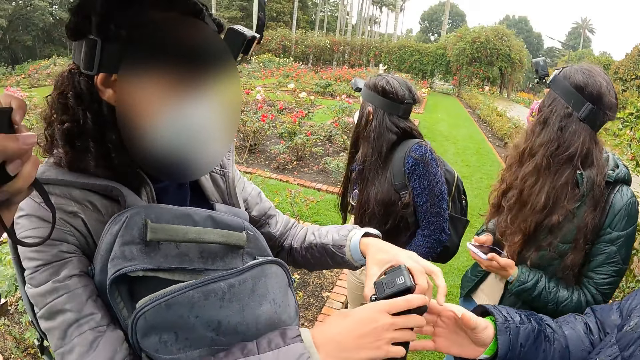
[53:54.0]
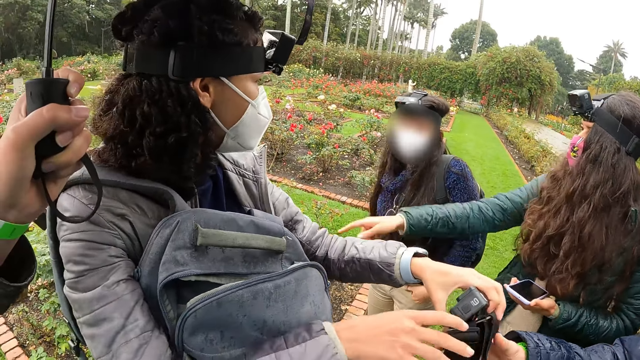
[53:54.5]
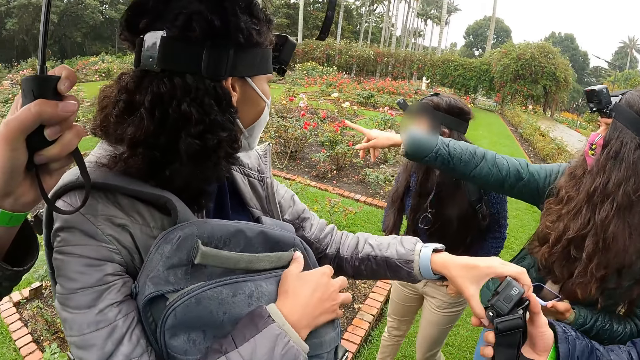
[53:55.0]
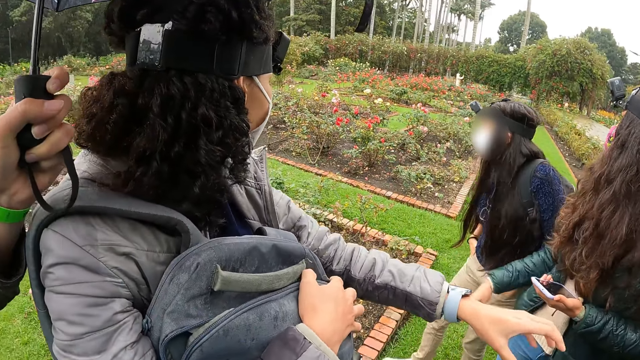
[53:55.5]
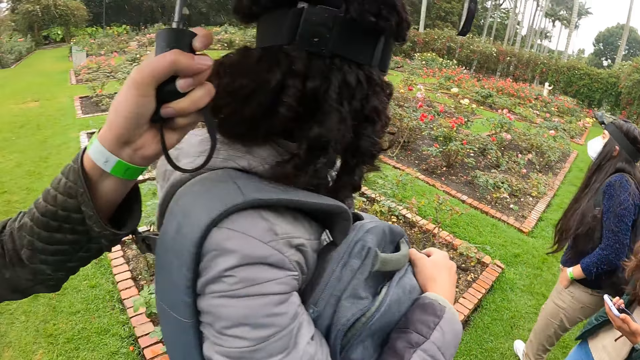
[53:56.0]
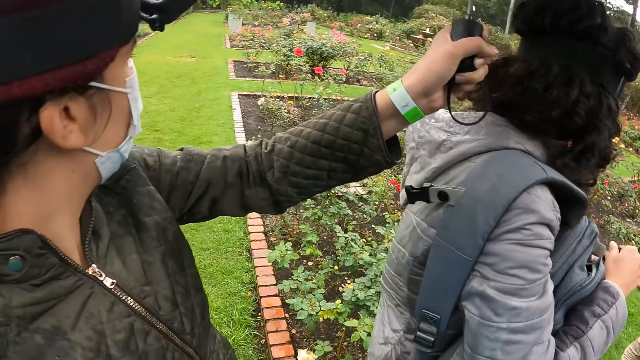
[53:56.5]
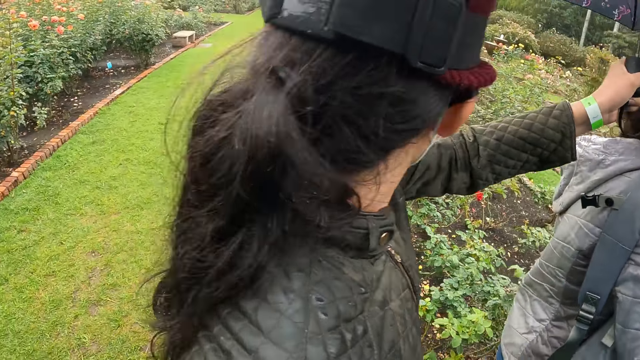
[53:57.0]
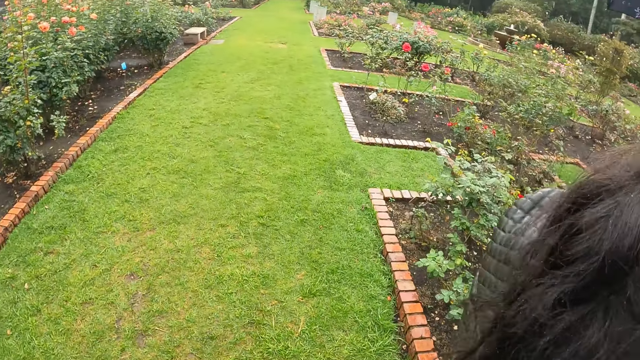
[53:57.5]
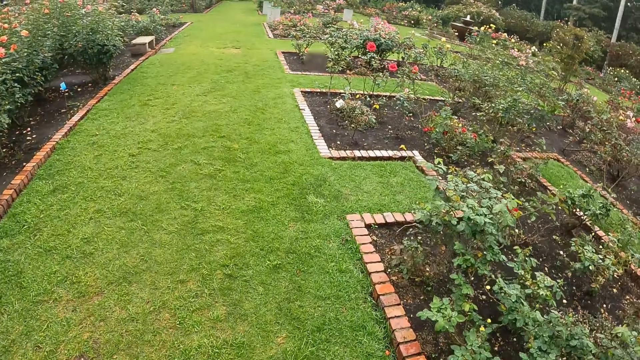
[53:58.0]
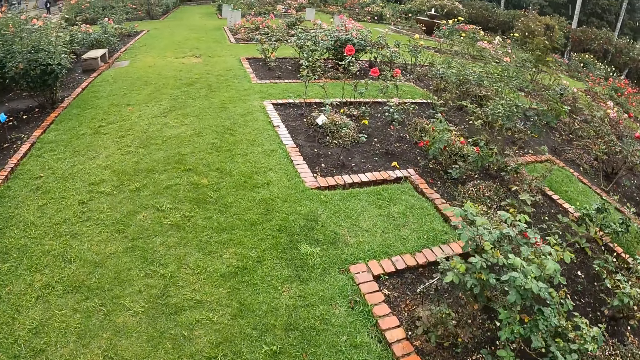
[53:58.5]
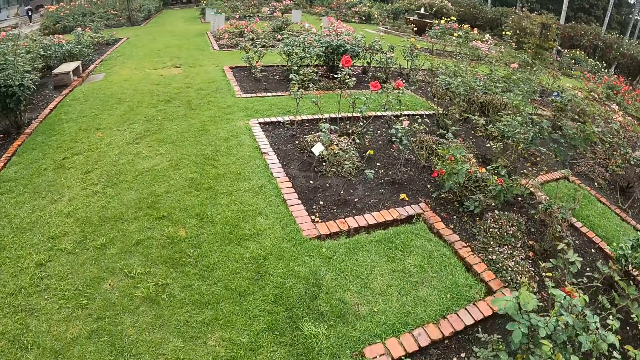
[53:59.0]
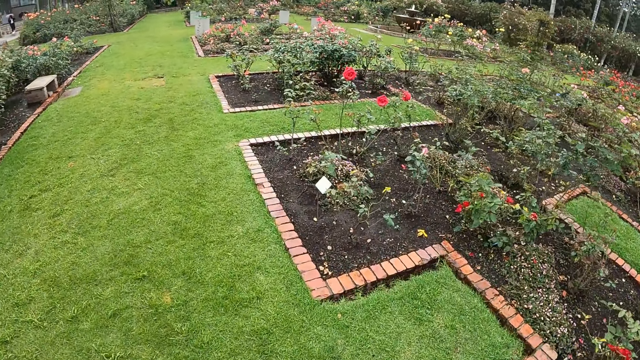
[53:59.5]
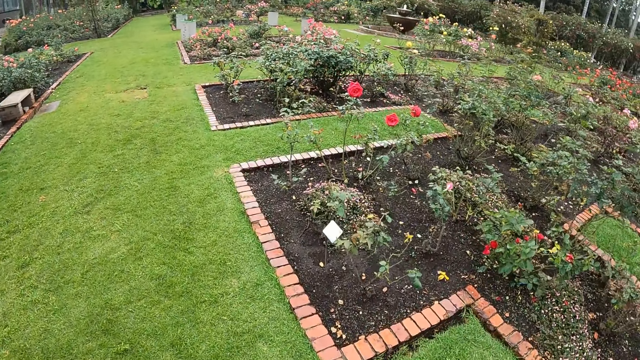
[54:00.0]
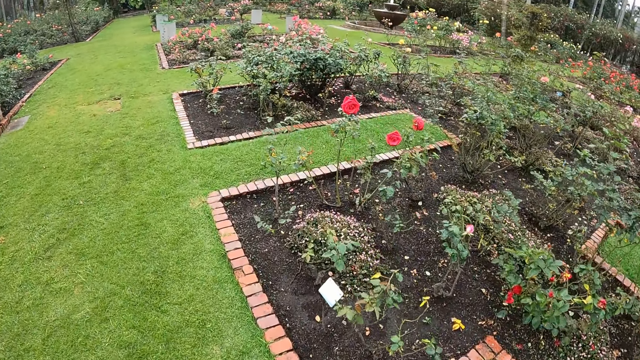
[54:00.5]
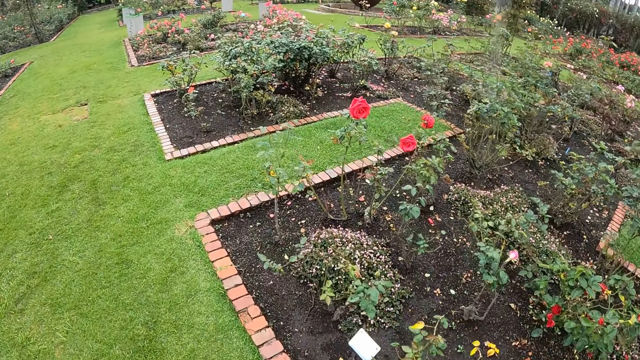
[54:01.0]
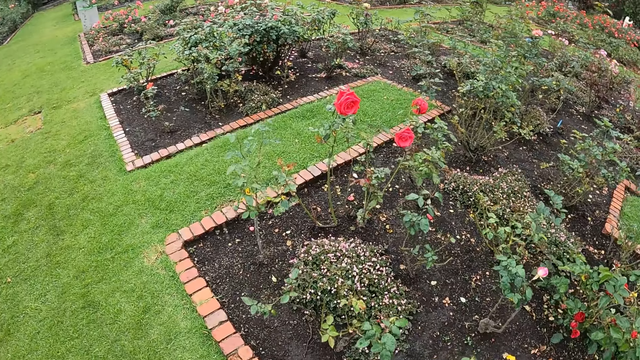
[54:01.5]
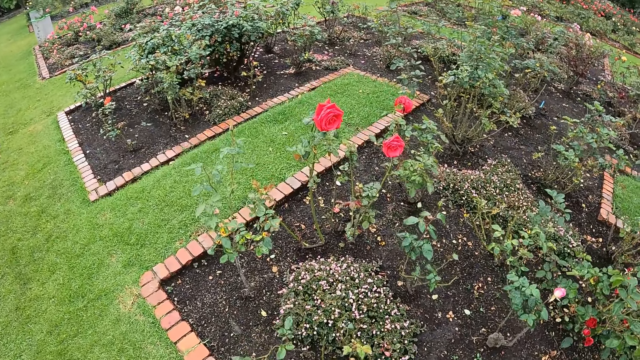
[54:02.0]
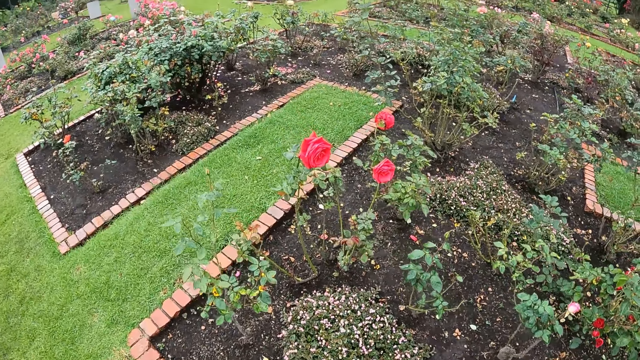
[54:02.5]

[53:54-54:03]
A woman points at a flower with her right hand. She places a phone on her left hand. A man collects the head camera from another woman with his right hand. The first woman gestures at a third woman. The camera wearer looks at a fourth woman. They walk forward.

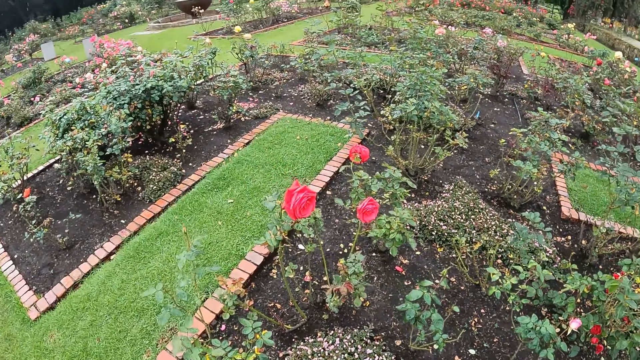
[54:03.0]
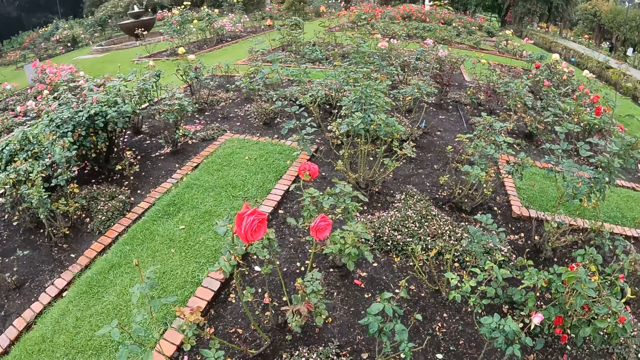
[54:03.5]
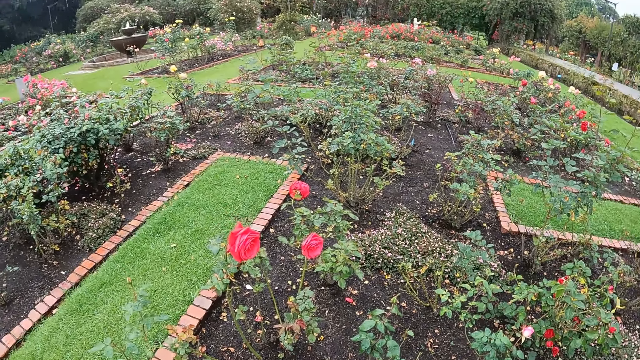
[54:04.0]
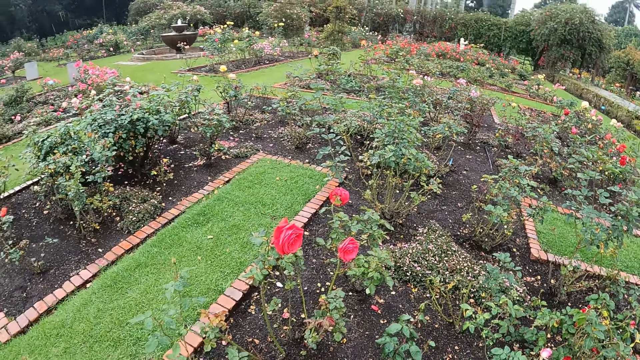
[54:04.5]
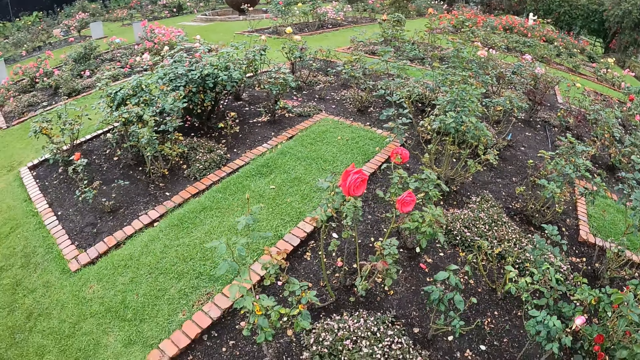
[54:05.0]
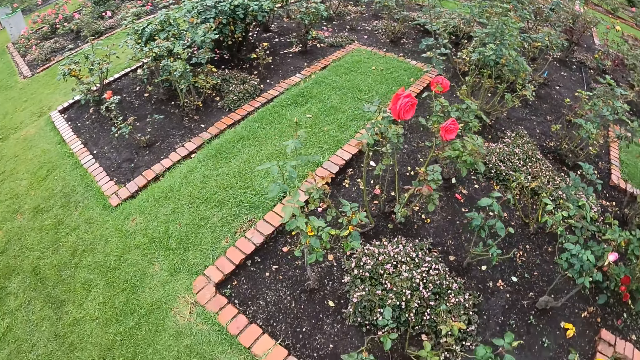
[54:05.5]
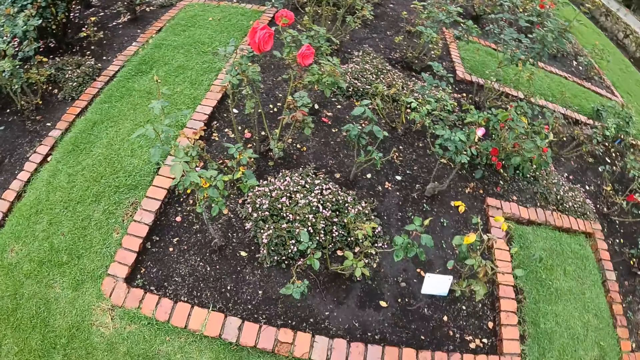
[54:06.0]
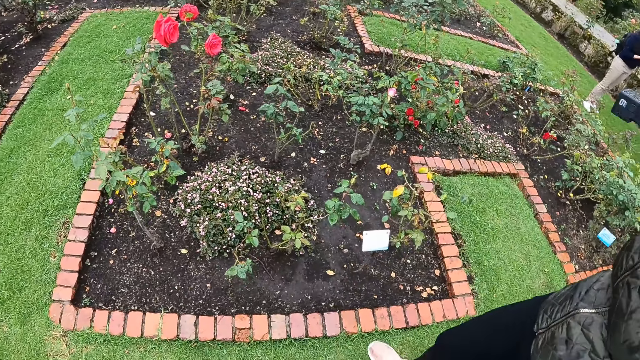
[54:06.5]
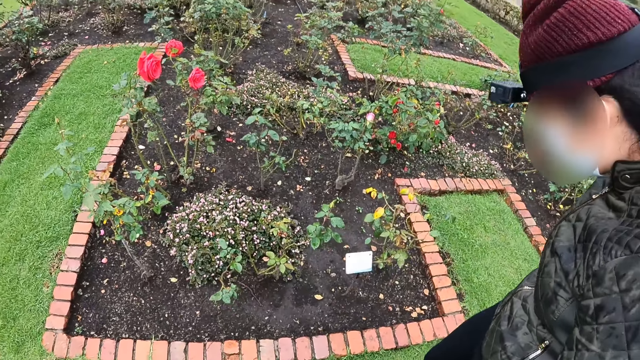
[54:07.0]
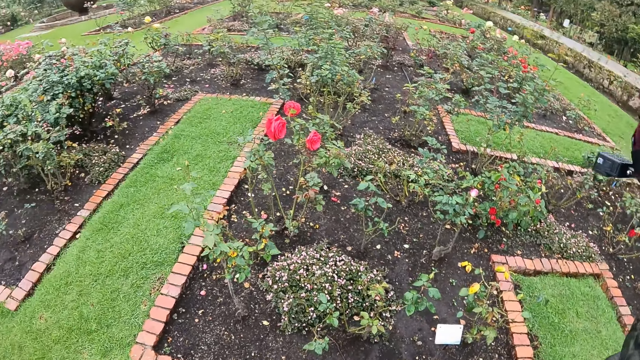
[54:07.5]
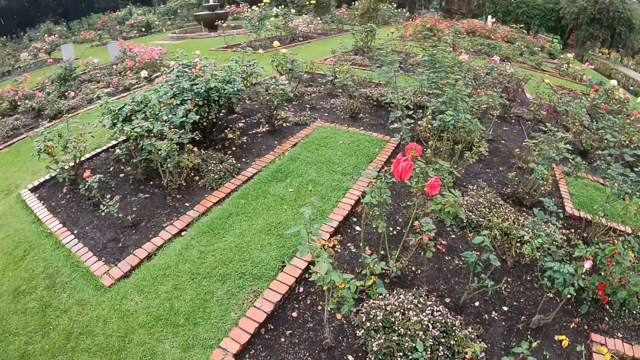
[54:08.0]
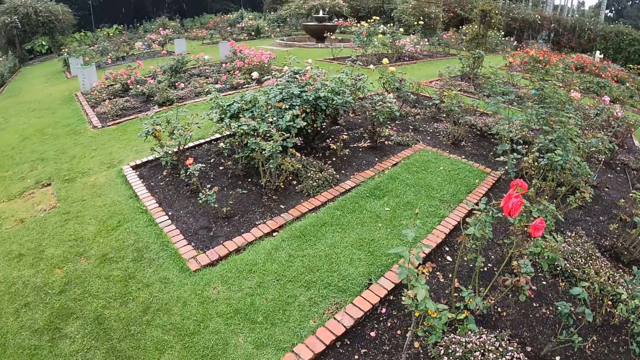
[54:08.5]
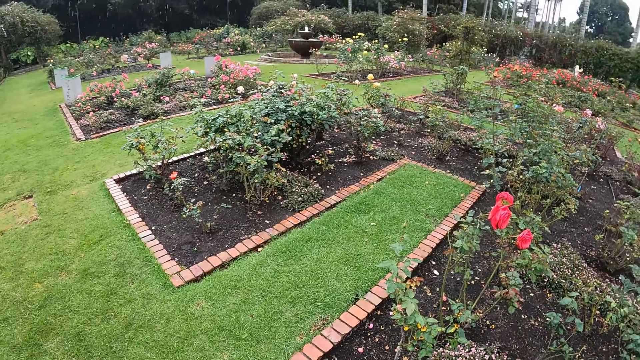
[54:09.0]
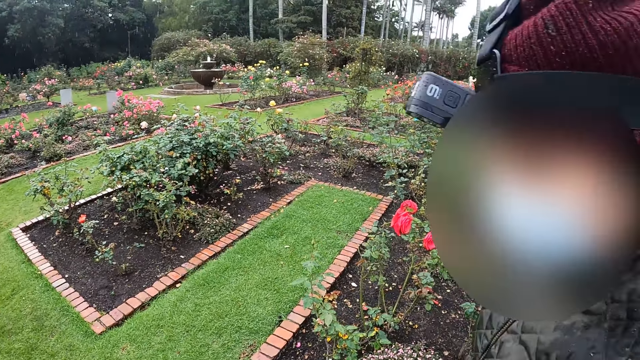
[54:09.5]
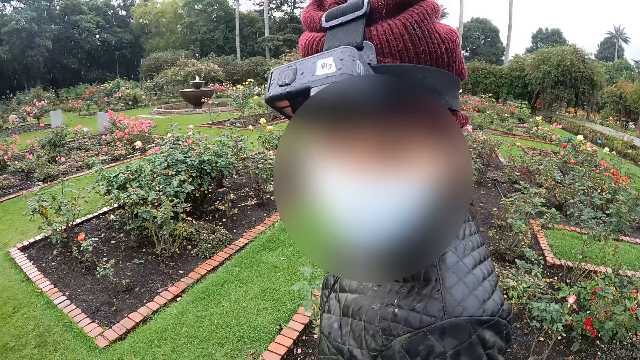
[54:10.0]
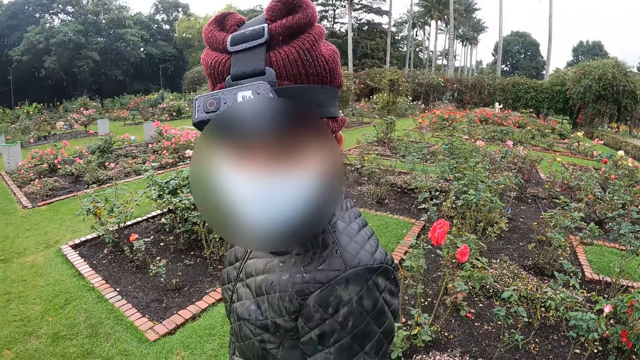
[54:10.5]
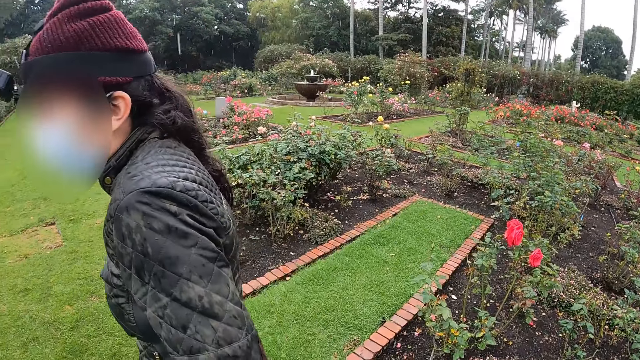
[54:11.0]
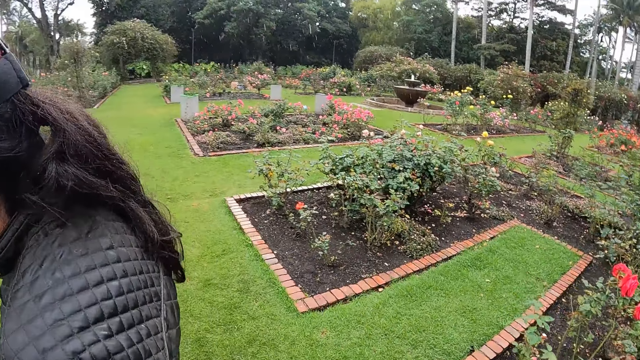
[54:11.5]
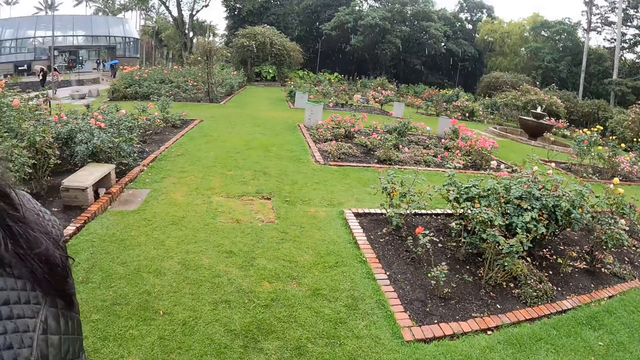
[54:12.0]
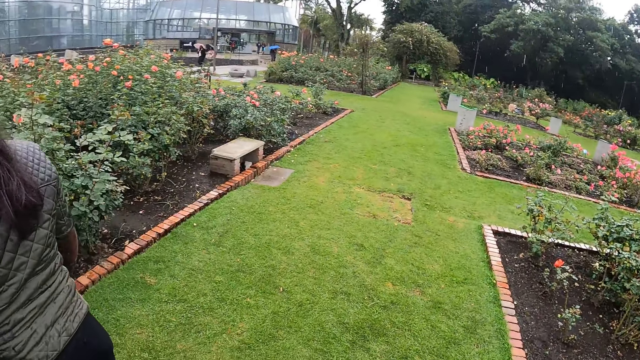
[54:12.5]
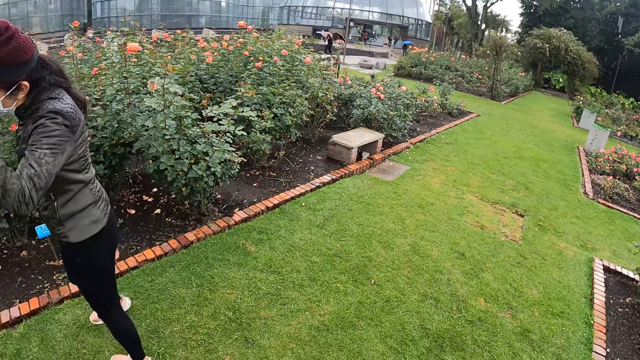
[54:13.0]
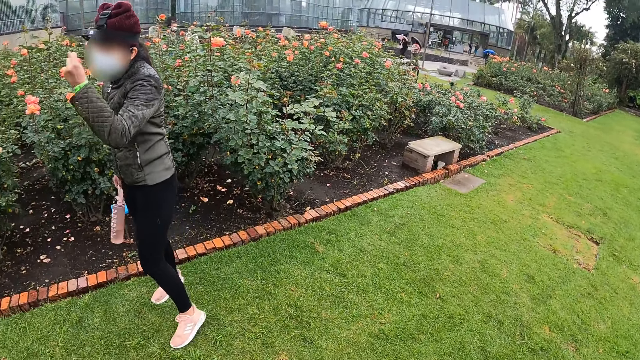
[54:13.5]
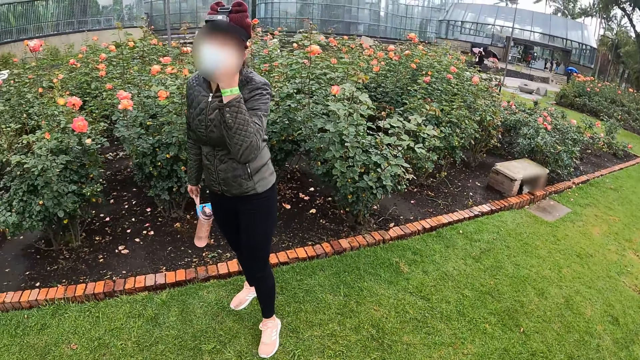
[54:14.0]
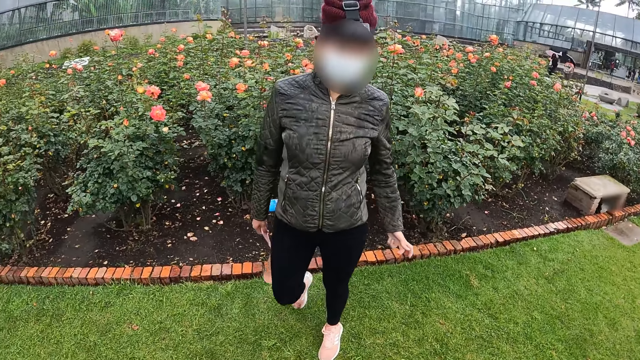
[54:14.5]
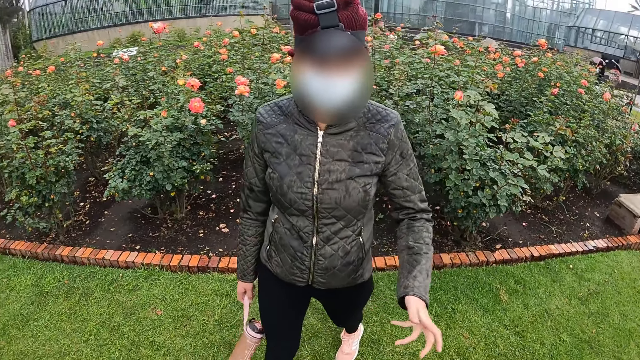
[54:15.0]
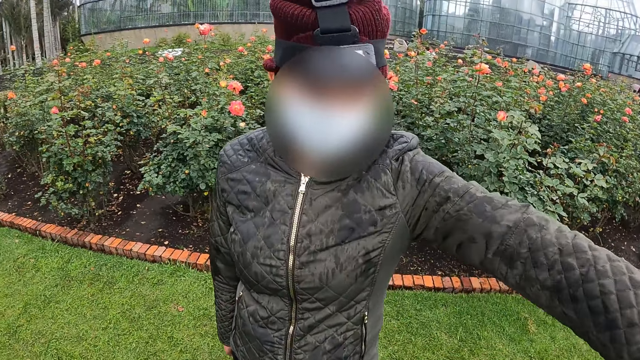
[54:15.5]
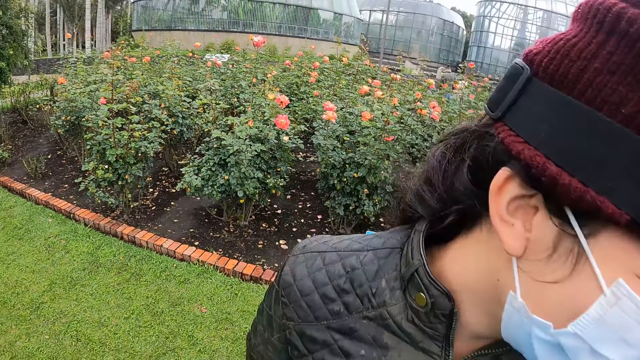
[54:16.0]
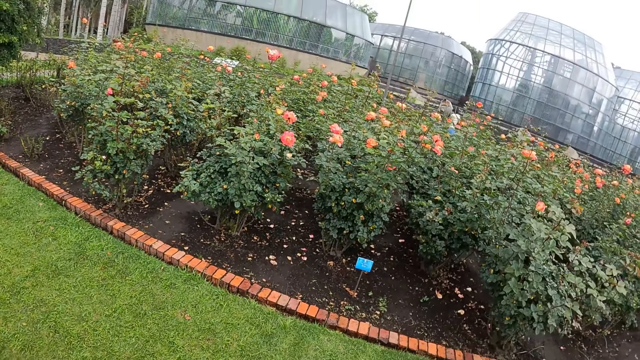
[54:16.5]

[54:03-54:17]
The camera wearer looks around the plants on a lawn. A woman looks at the tag. The camera wearer looks around the field. The woman walks forward. The camera wearer turns to the right. The woman gestures at the camera wearer and moves towards the camera wearer.
